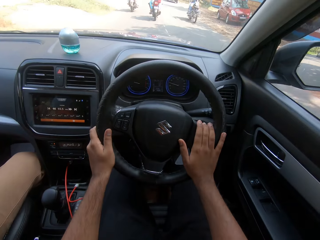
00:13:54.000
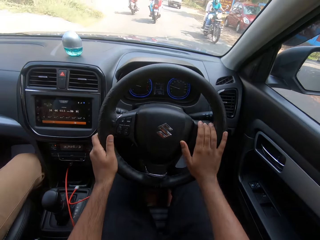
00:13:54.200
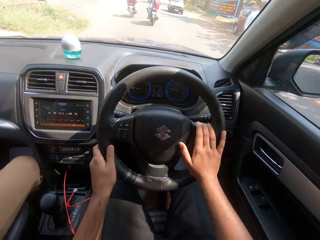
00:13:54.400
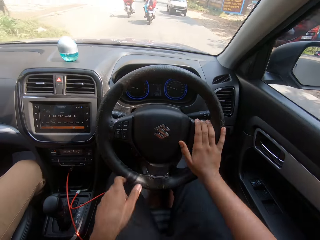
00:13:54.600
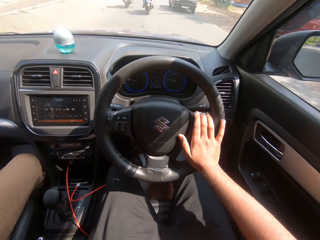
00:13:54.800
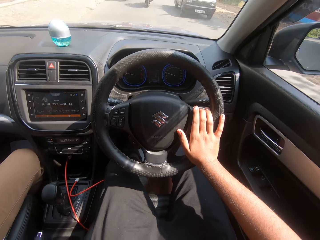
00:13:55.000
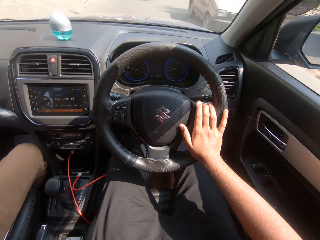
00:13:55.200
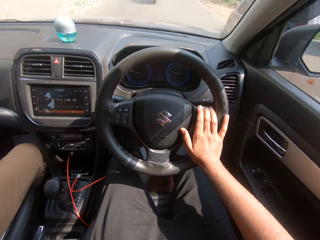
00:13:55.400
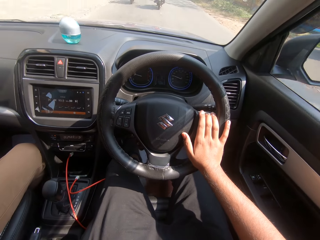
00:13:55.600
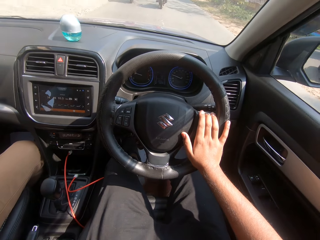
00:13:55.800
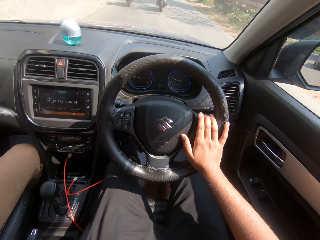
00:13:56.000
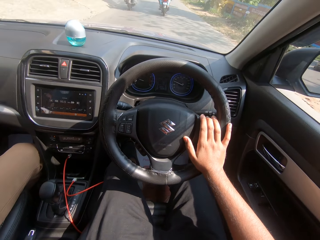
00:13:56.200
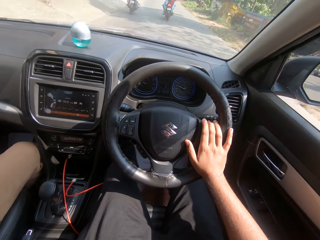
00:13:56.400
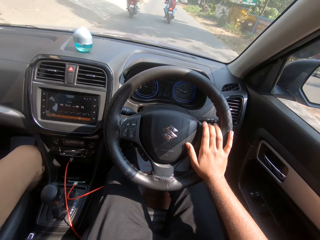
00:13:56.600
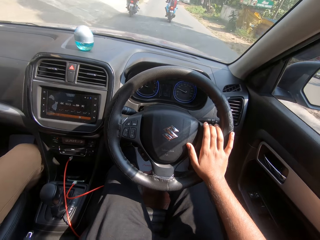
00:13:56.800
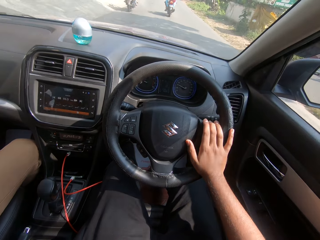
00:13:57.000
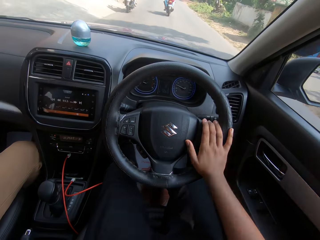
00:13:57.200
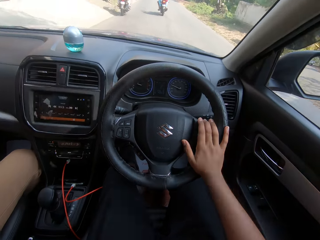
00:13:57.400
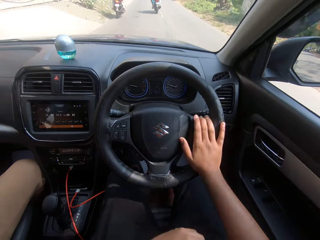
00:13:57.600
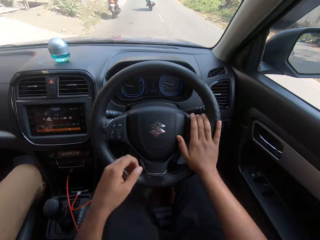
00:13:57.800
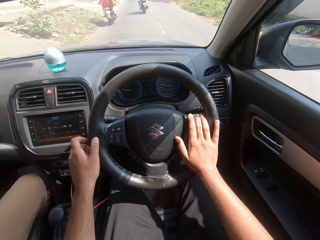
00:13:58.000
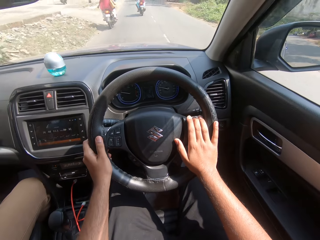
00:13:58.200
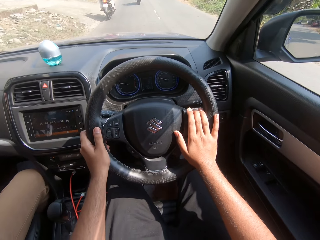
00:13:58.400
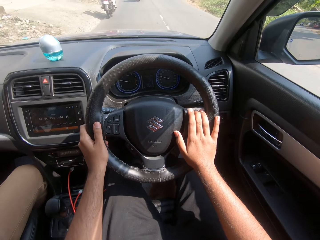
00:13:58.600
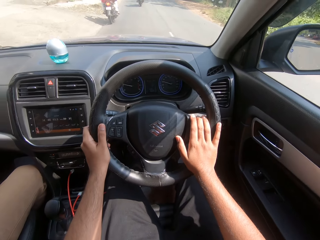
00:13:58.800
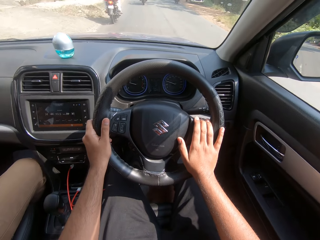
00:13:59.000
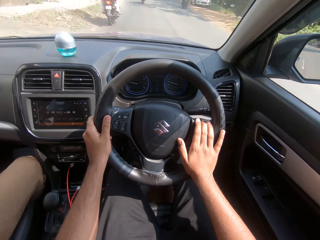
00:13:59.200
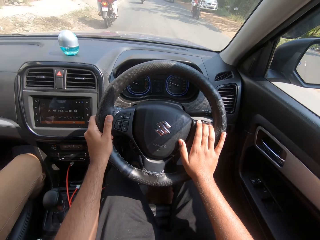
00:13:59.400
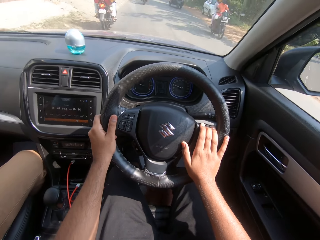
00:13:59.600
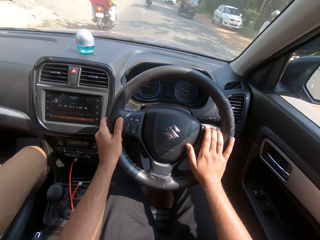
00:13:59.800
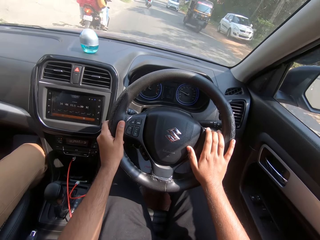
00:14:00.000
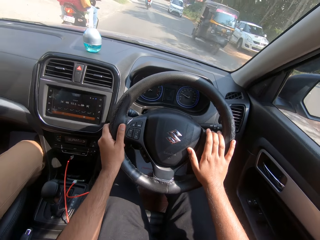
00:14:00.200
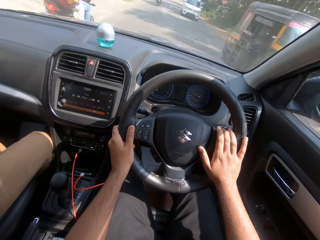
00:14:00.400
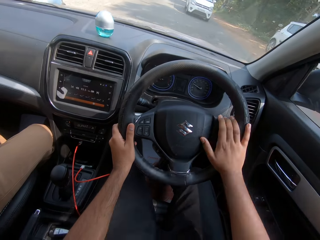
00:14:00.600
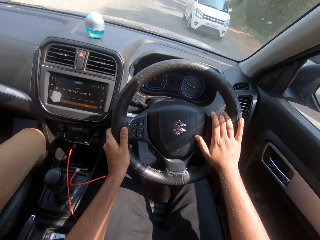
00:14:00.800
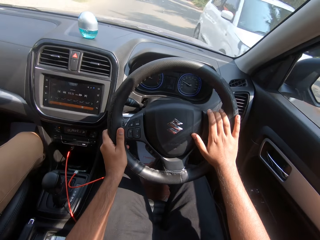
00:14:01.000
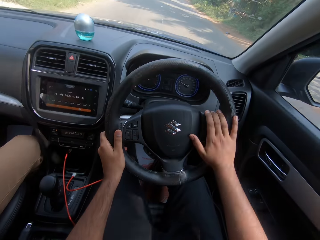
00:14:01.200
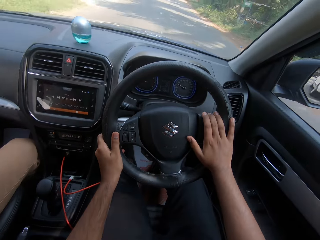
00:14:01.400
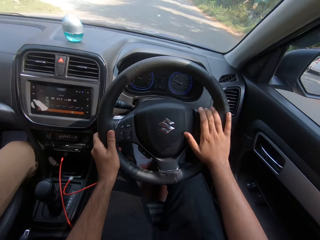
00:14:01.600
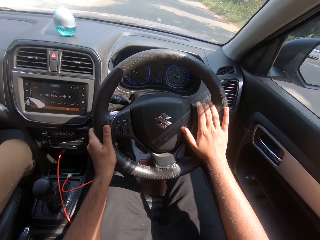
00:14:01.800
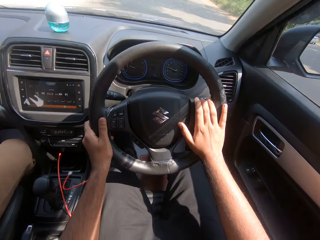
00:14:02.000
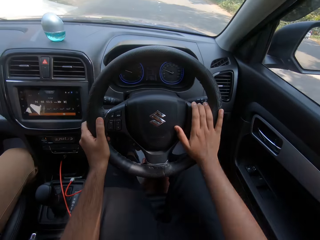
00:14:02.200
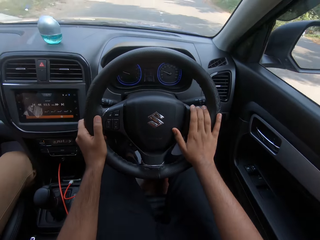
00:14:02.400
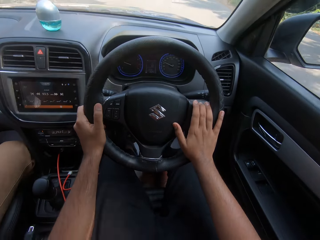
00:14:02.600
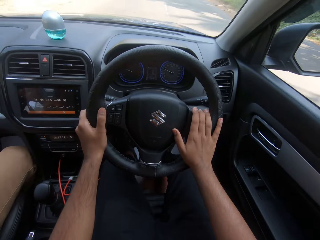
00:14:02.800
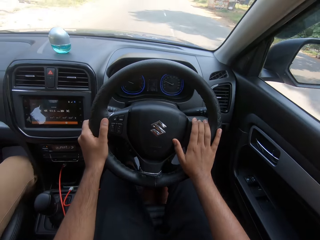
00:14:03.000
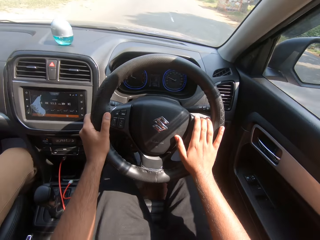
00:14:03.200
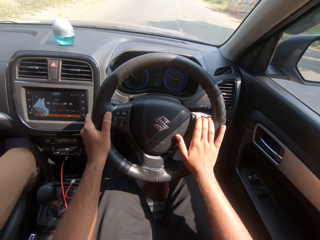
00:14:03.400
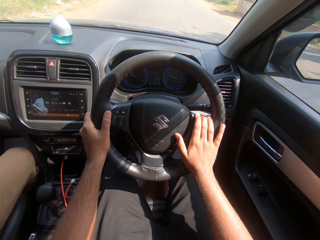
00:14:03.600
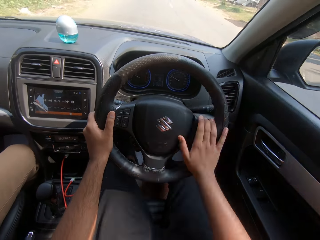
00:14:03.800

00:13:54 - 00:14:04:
A motorcycle rides past the camera wearer. The camera wearer drives the car and takes the hand off the steering wheel. A white car drives past the camera wearer. The camera wearer drives the car and holds the steering wheel. A motorcycle rides past the camera wearer. A tricycle rides past the camera wearer. A white car drives past the camera wearer.

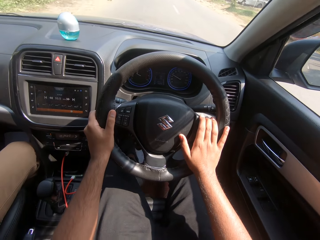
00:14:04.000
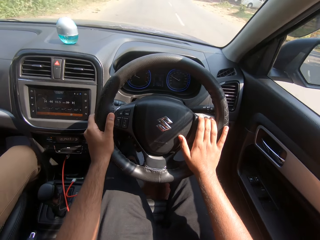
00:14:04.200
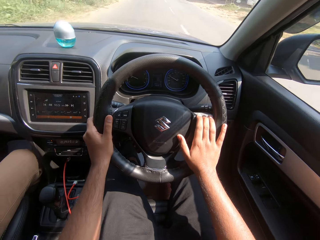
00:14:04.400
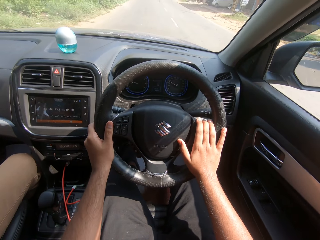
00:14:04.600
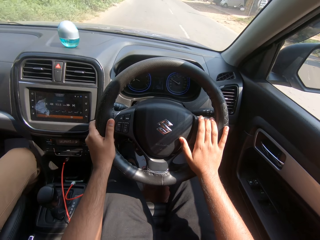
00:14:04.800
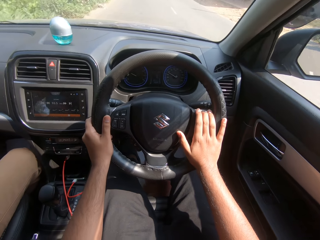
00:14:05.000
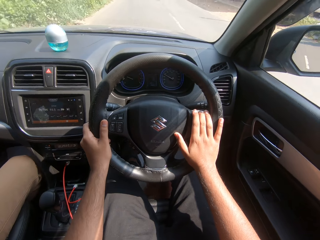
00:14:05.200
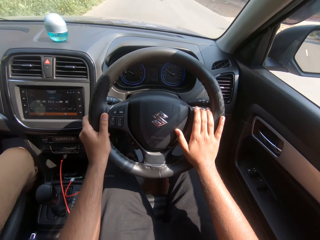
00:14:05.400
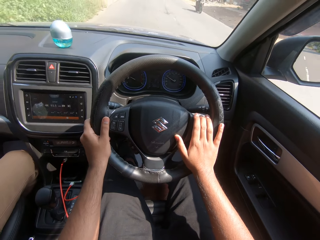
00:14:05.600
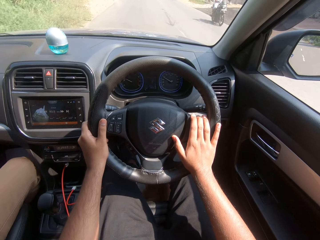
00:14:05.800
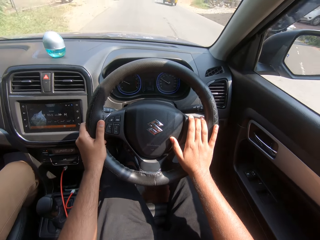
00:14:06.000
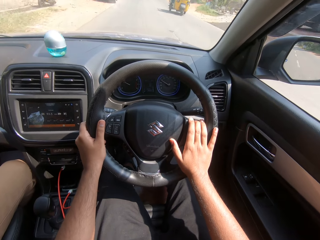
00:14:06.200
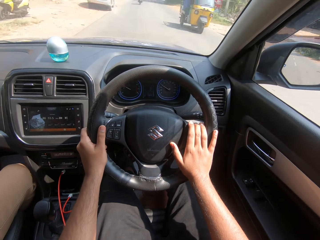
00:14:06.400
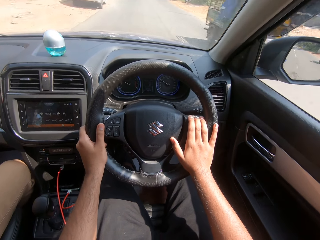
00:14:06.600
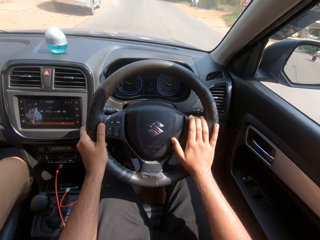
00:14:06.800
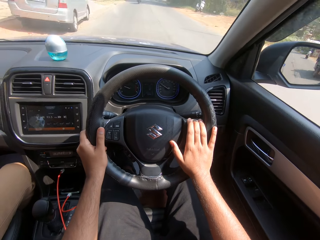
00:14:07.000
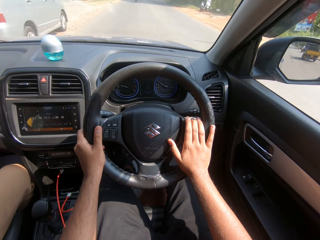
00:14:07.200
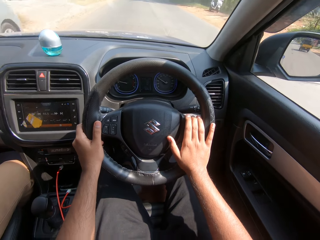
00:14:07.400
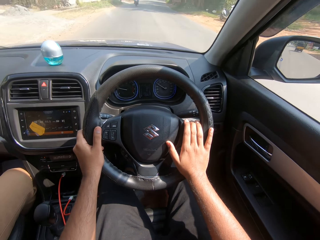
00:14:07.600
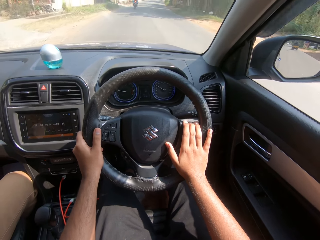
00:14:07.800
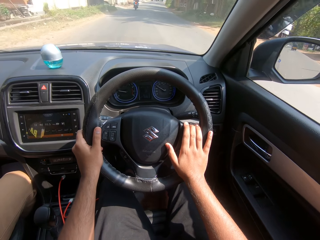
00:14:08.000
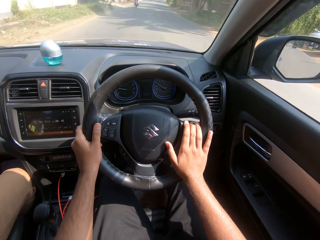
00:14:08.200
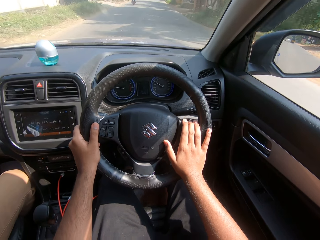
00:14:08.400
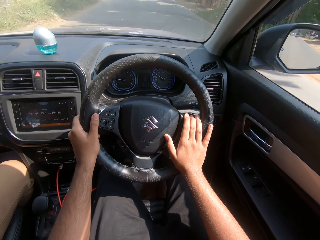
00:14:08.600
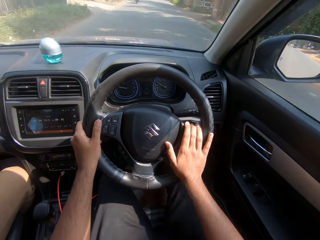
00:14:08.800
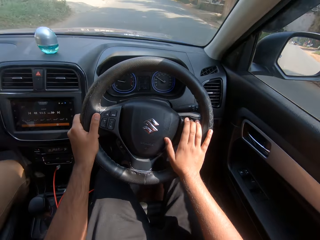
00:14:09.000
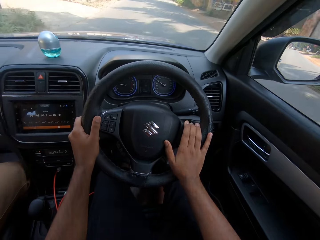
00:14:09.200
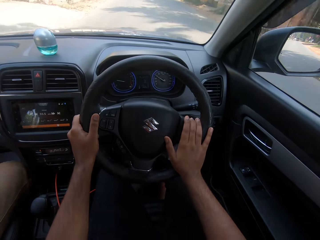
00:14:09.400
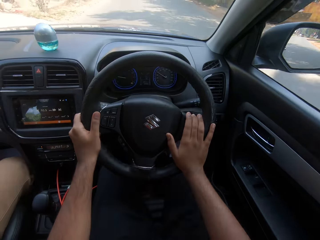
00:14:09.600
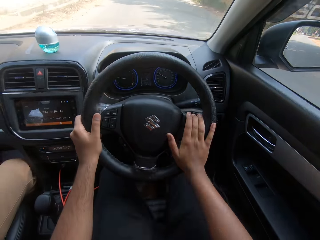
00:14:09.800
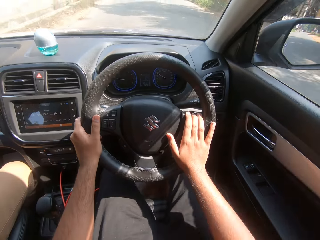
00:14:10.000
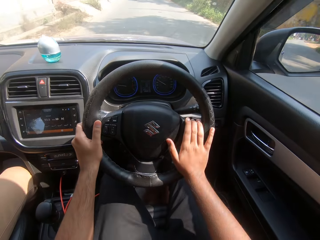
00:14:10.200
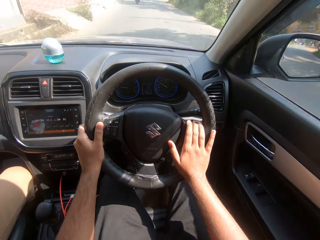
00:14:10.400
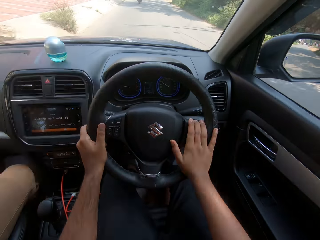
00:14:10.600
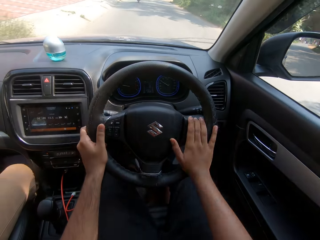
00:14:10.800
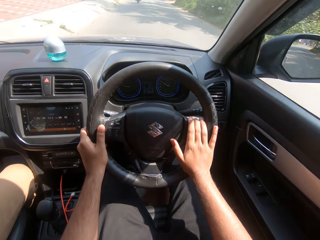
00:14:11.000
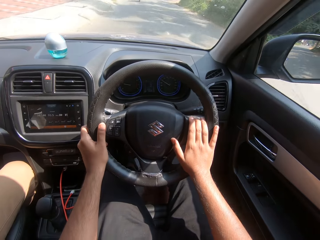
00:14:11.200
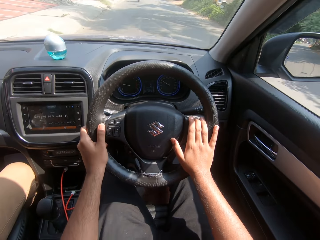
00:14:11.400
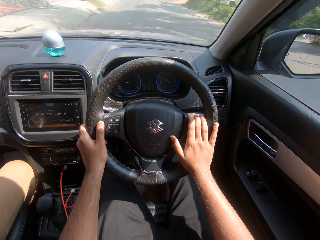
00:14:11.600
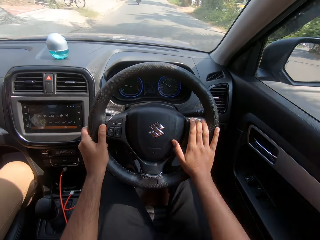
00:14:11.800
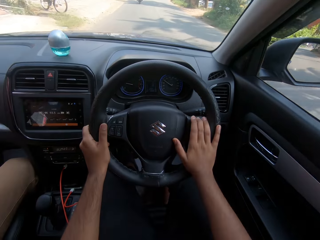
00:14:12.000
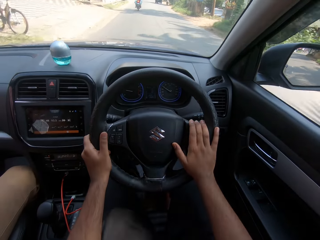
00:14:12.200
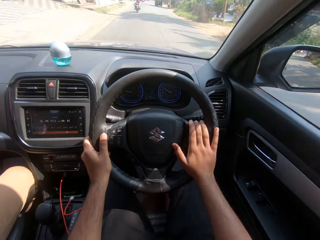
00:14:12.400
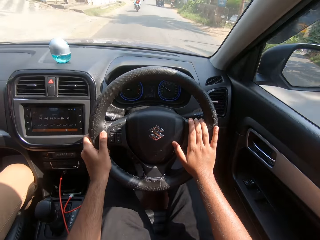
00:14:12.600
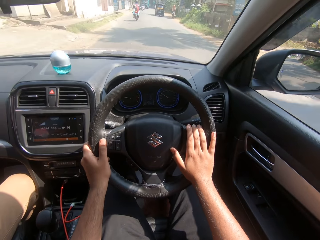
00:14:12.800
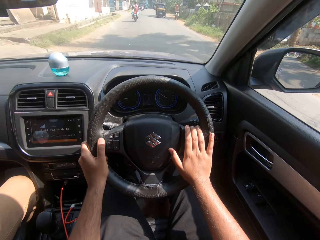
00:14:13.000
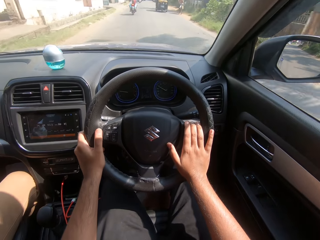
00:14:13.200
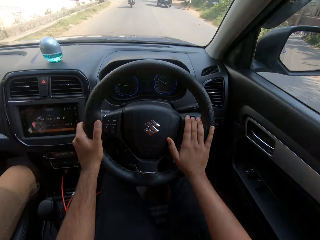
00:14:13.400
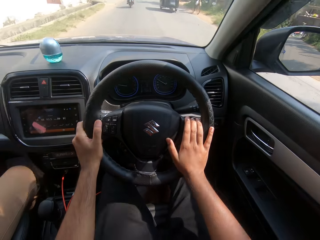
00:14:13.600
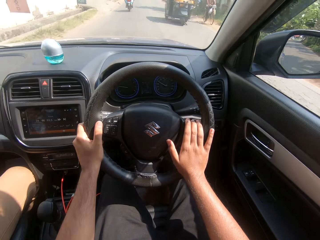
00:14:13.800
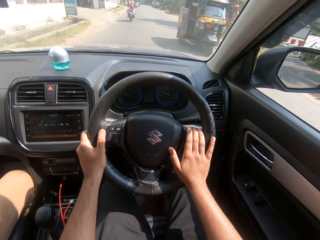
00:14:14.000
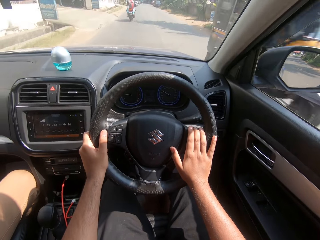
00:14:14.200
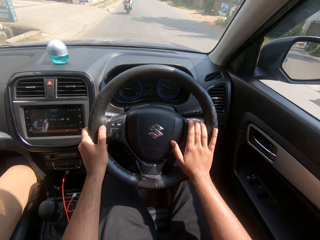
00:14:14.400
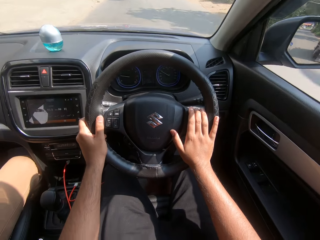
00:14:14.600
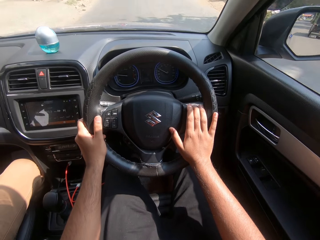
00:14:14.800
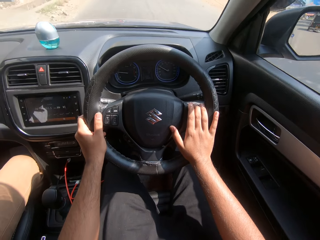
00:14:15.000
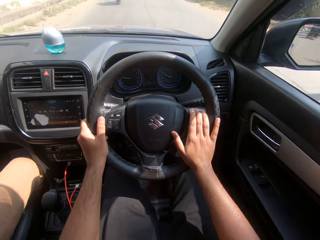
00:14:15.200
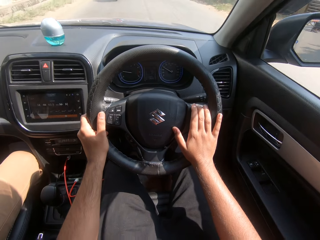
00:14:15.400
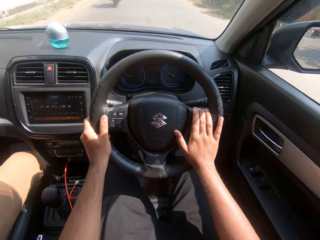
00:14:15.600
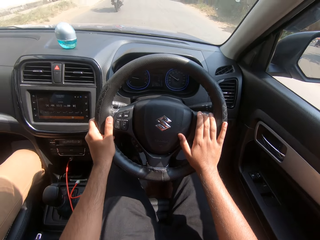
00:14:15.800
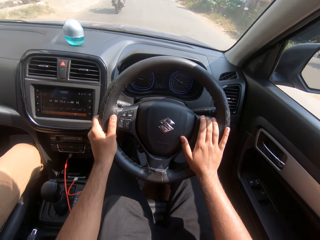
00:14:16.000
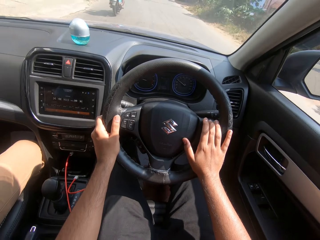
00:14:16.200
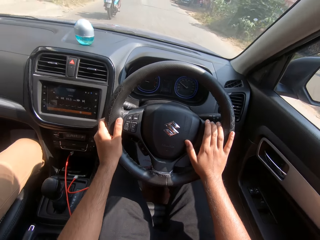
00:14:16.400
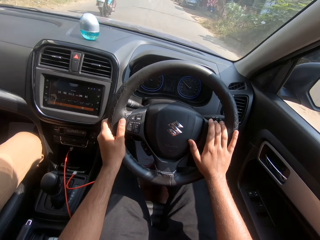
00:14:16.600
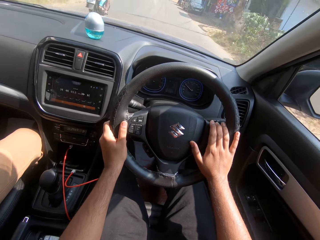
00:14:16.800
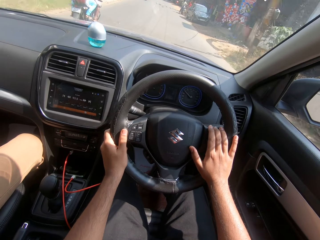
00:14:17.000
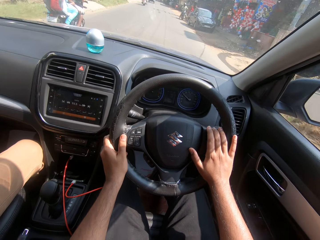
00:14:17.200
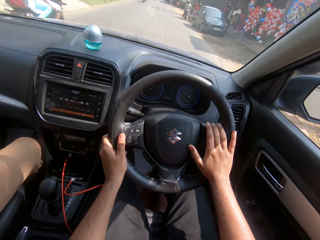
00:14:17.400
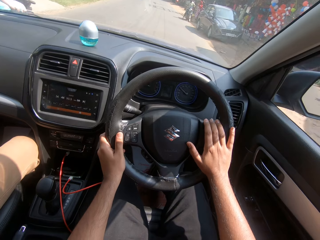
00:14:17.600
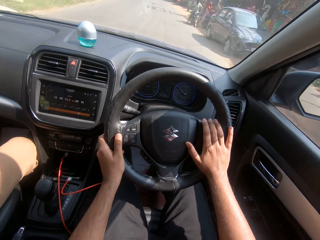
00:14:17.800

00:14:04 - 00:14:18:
A motorcycle rides past the camera wearer. A tricycle rides past the camera wearer. A tricycle rides past the camera wearer again.
